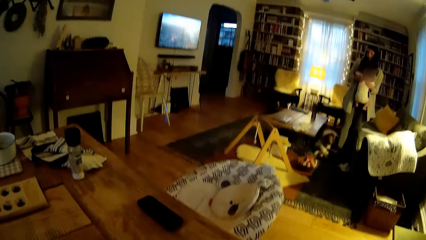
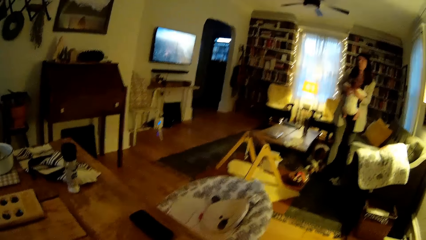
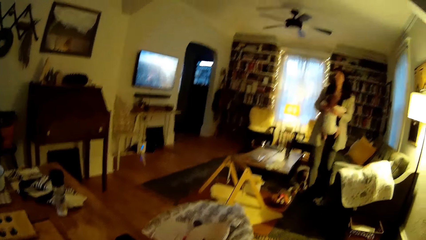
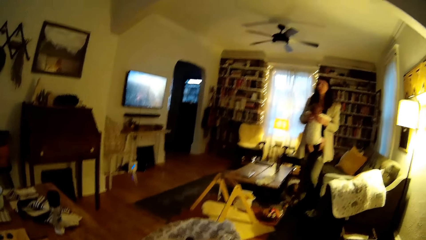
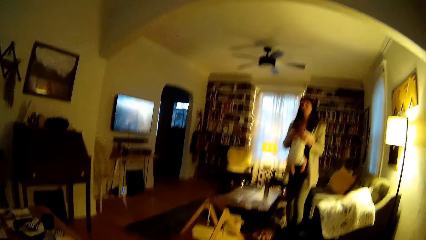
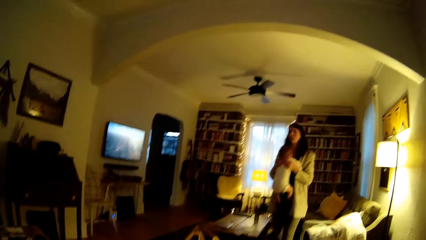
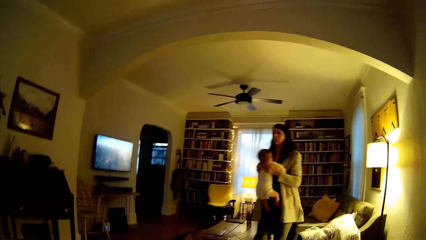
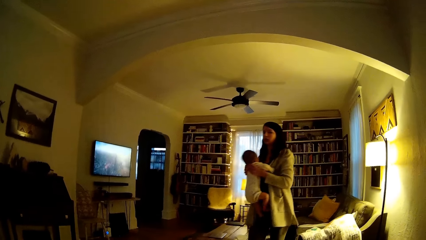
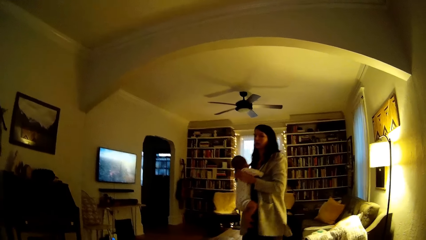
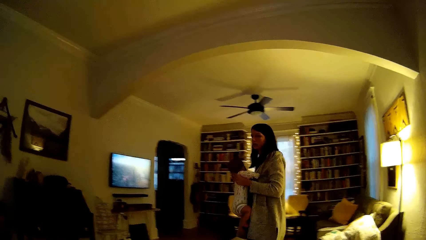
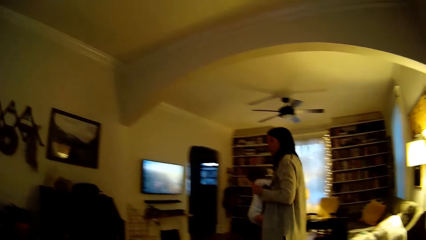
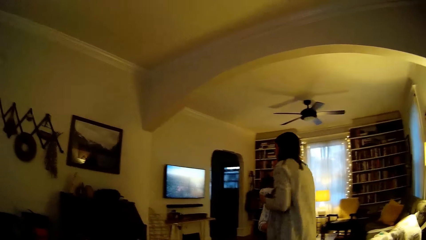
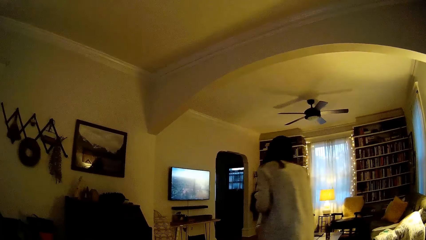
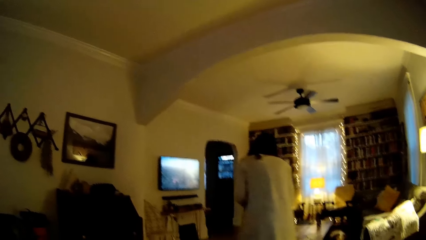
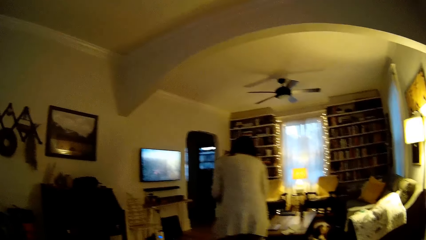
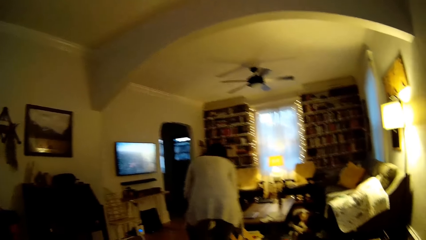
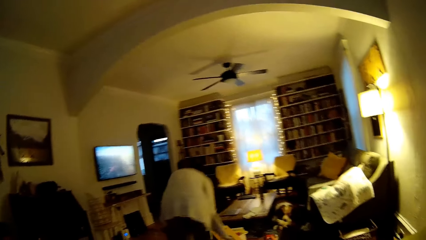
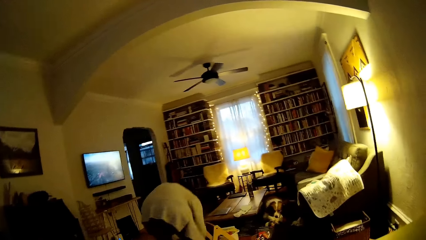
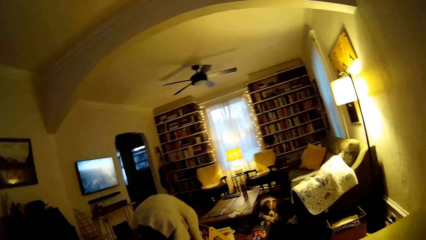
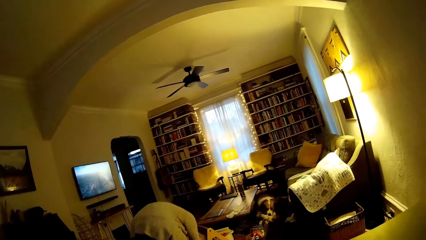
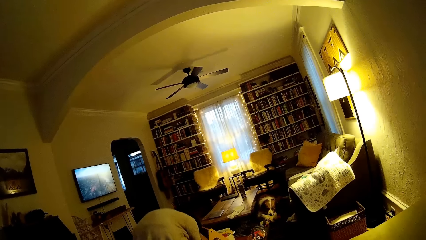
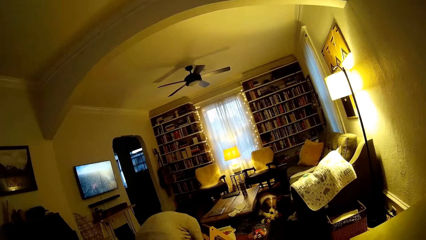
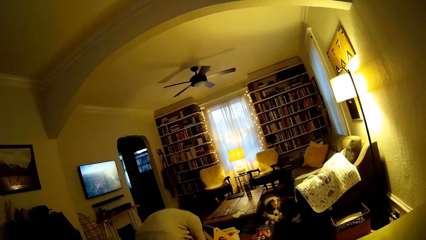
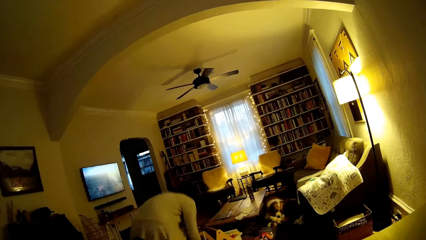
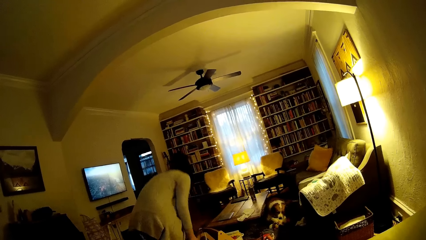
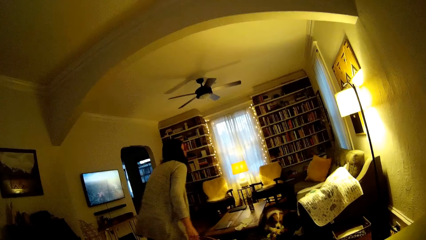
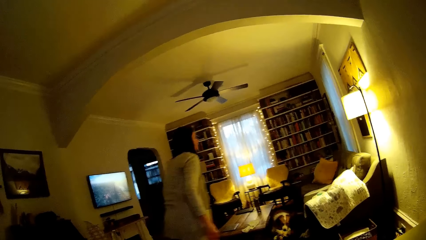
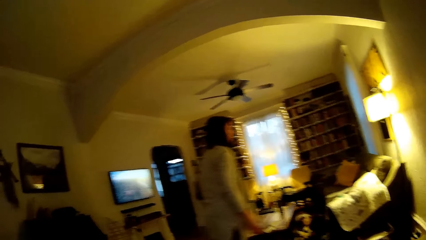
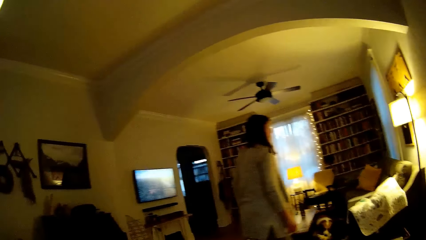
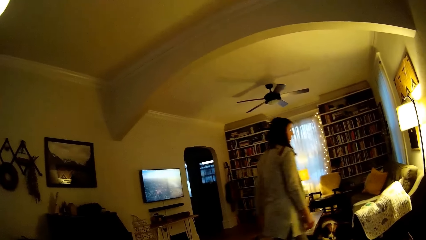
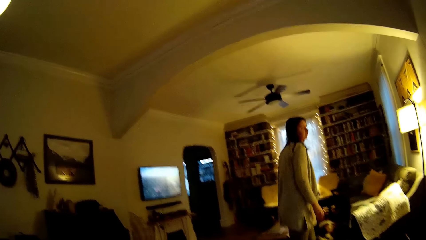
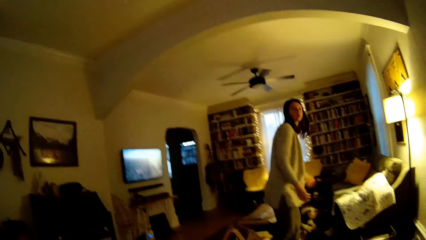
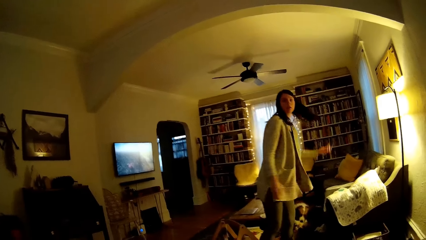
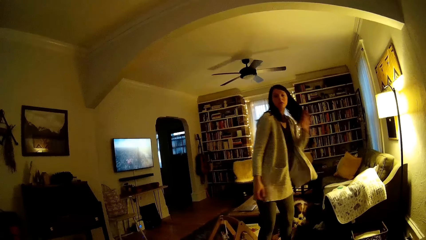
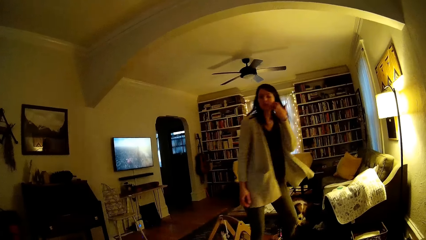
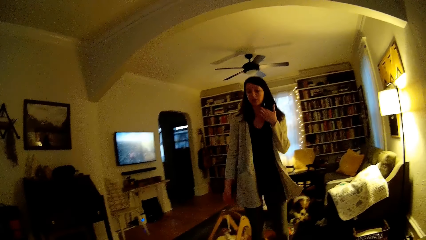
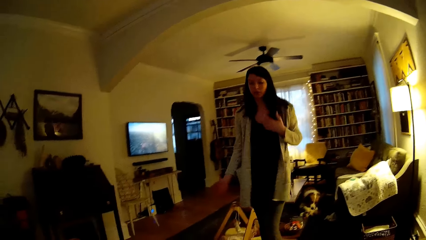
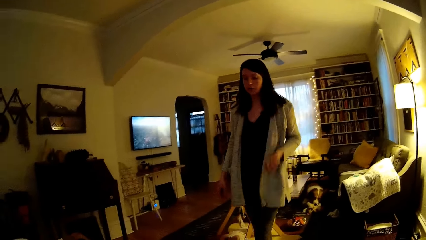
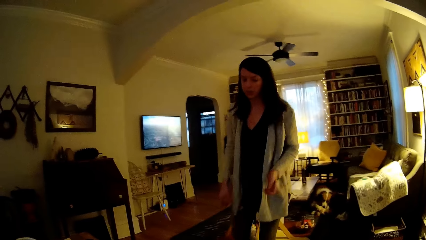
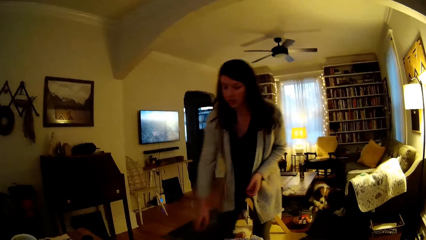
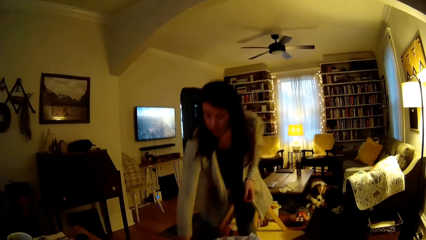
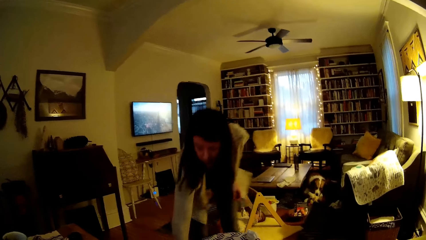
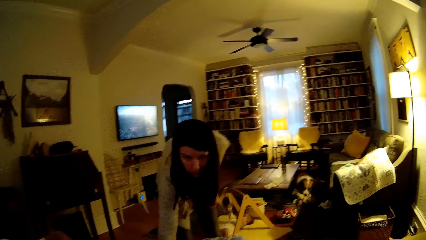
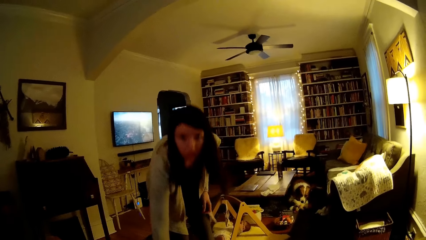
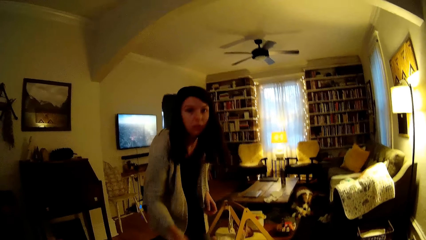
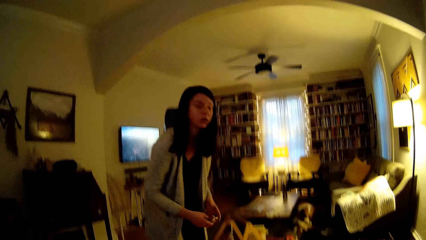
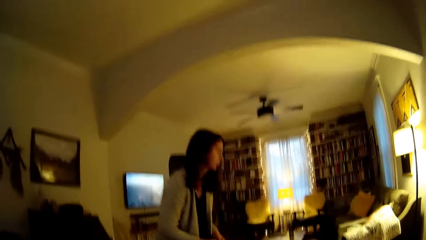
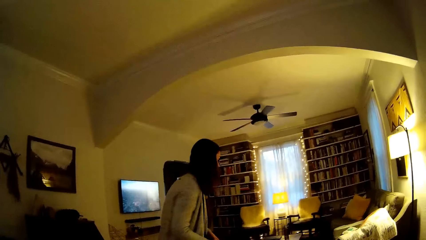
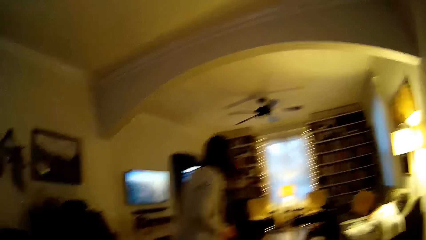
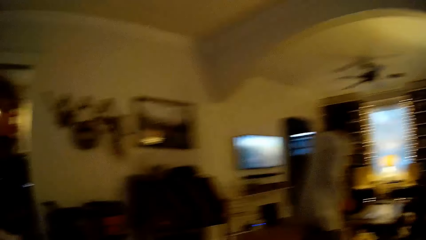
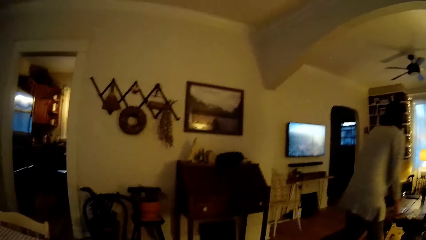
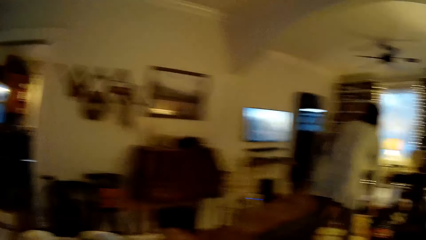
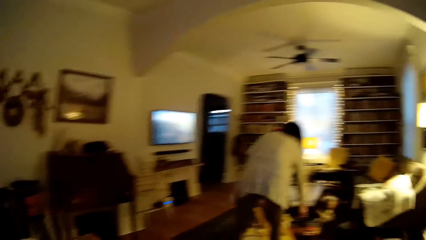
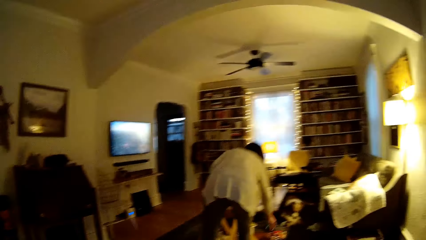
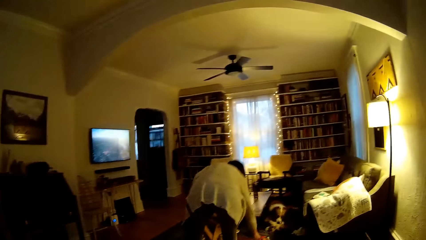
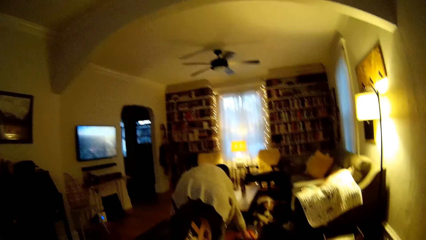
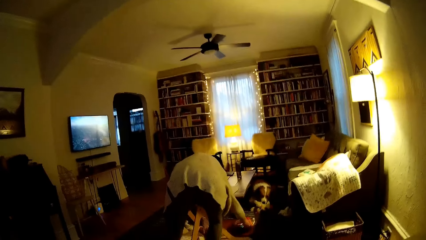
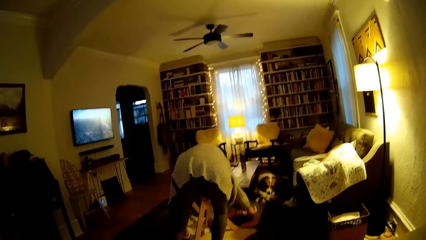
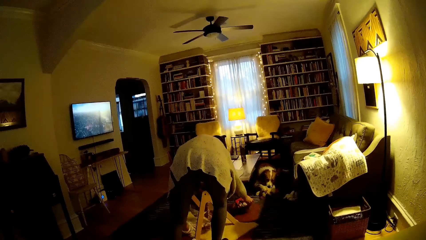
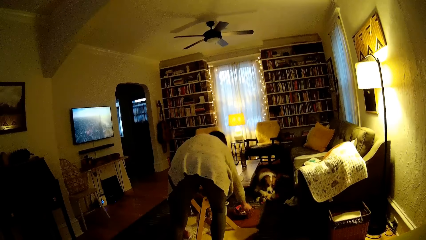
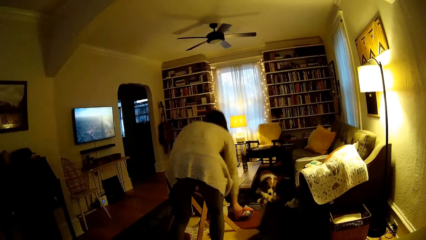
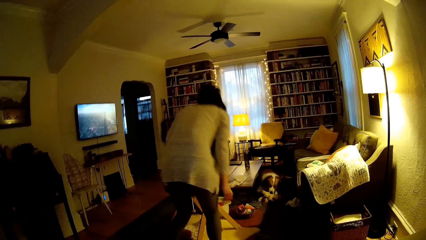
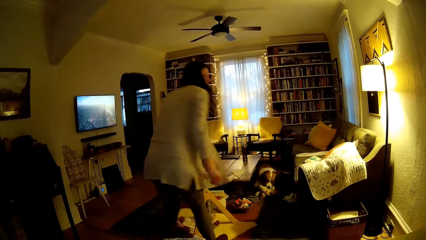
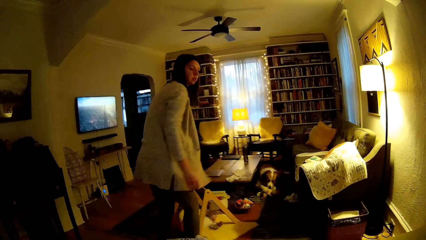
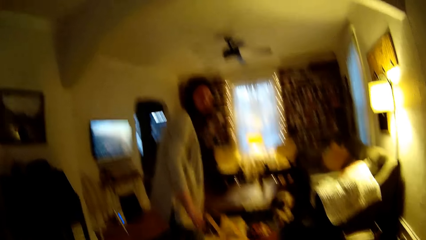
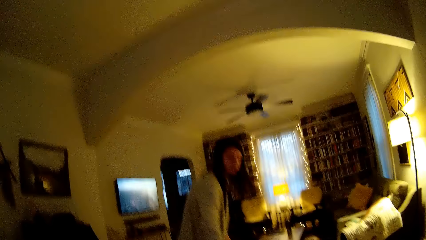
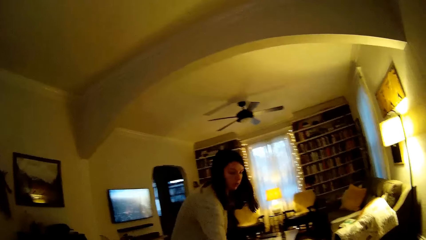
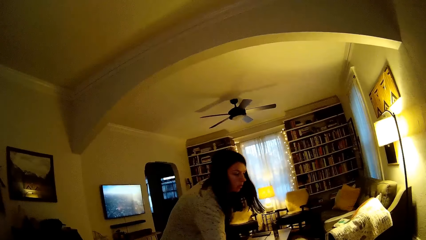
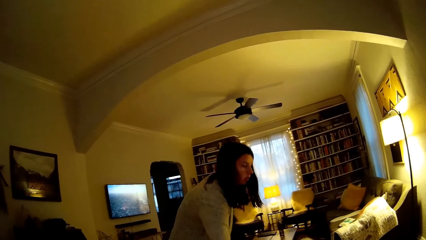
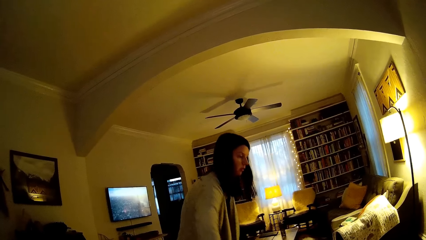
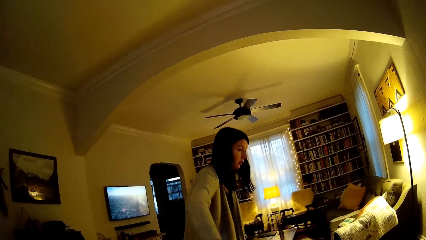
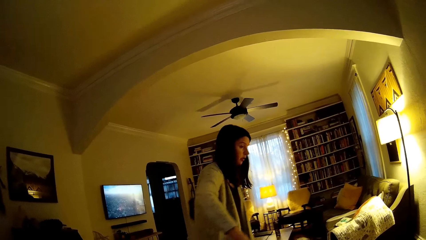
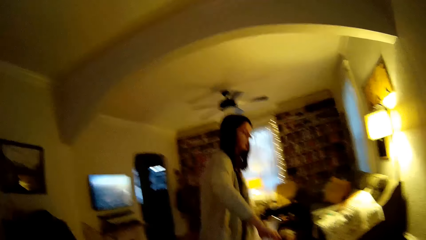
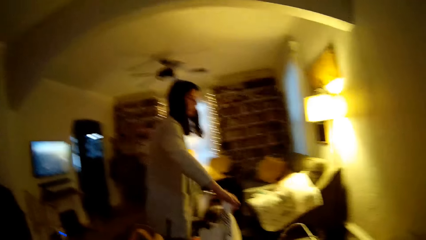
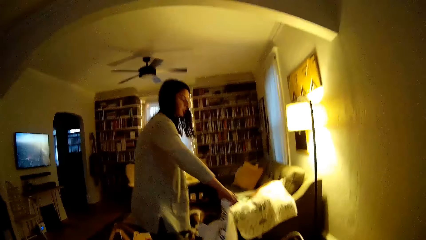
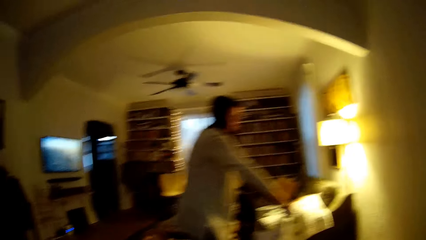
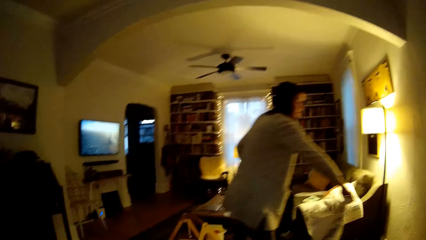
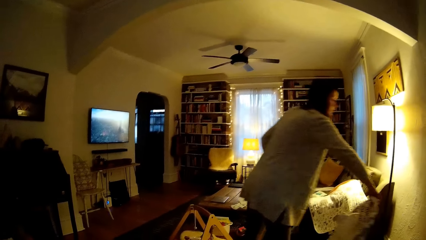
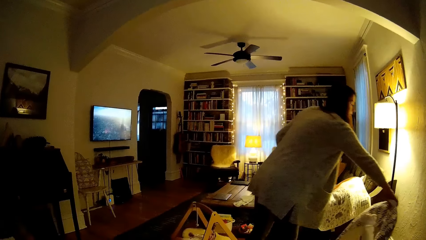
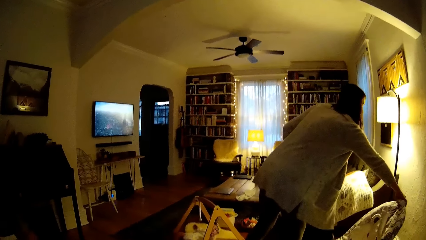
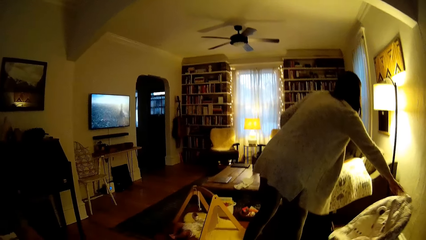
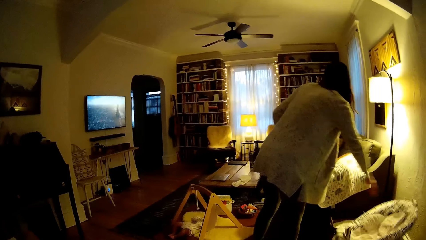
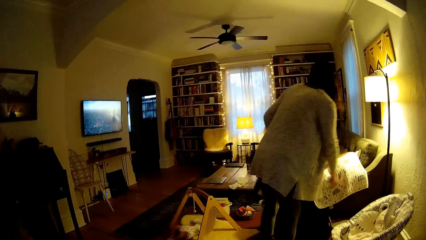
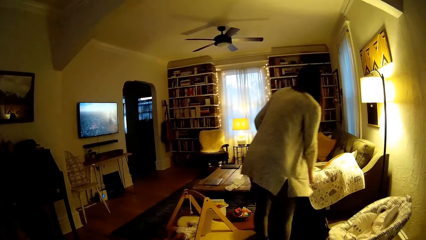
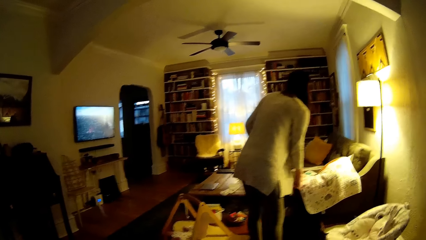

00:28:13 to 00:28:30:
A woman carries the baby. The woman drops the baby on a baby carrier with both hands. The camera wearer converses with the woman. The woman pushes a container under a table with her right hand. The woman adjusts a baby chair with her right hand and carries the baby rocker.
